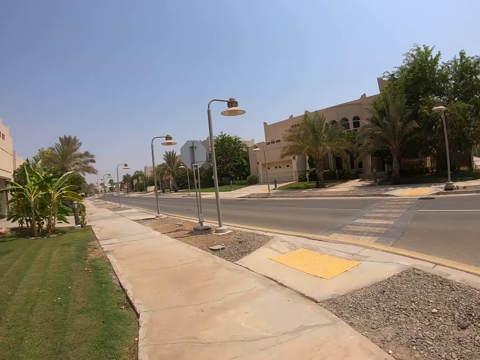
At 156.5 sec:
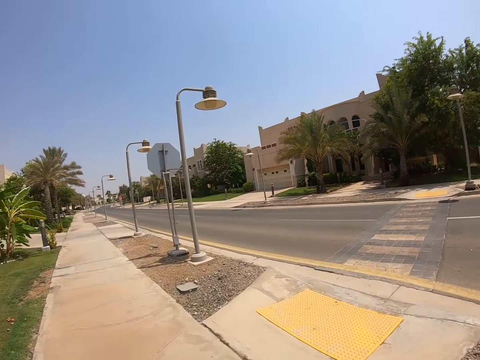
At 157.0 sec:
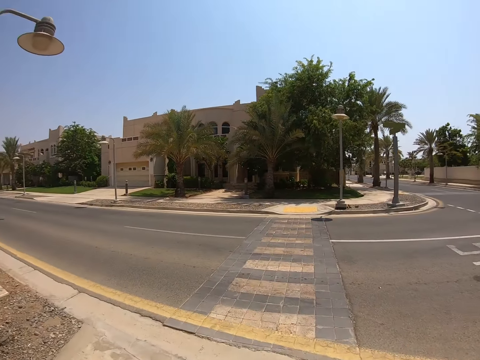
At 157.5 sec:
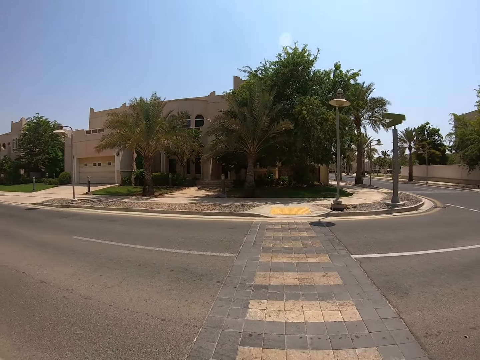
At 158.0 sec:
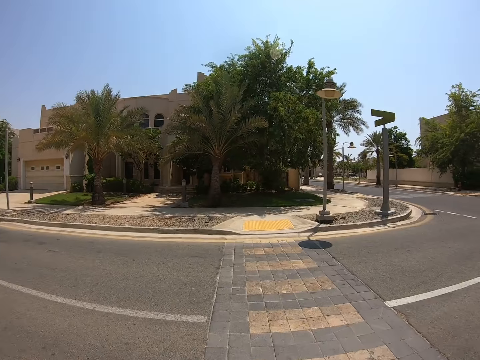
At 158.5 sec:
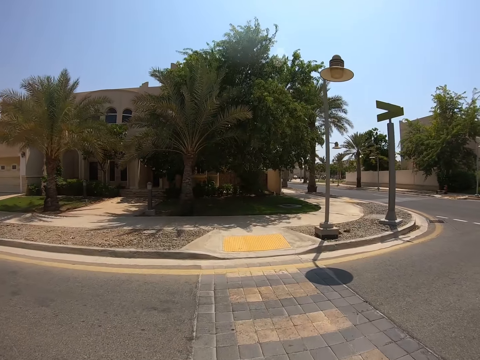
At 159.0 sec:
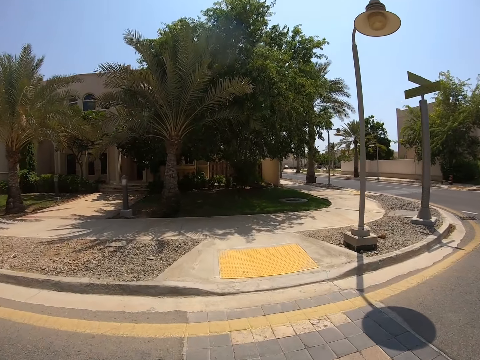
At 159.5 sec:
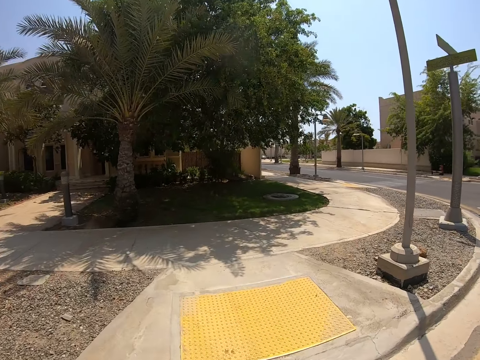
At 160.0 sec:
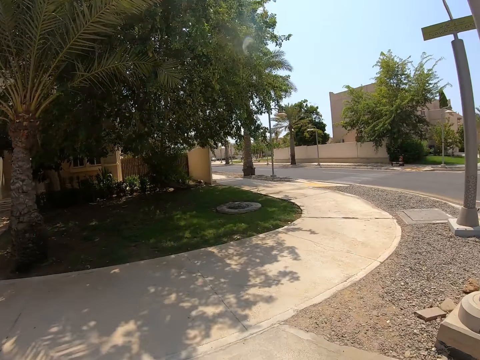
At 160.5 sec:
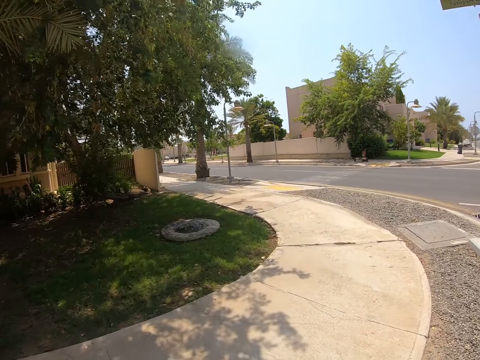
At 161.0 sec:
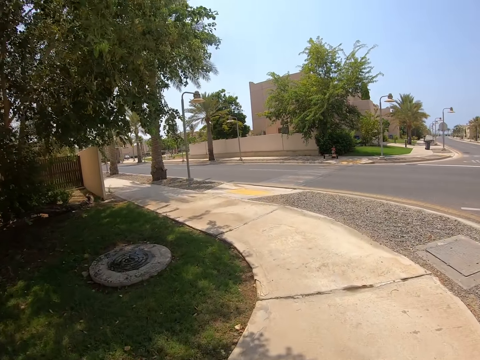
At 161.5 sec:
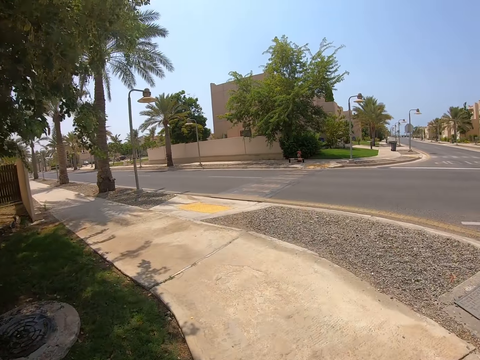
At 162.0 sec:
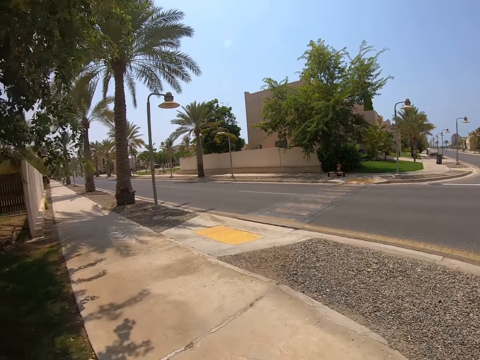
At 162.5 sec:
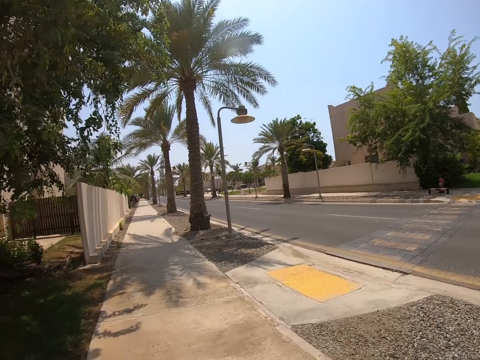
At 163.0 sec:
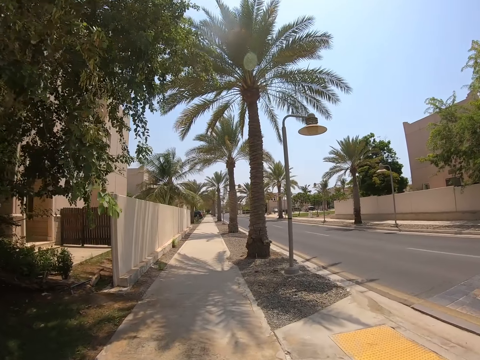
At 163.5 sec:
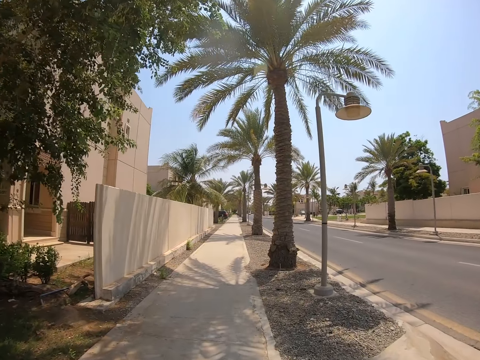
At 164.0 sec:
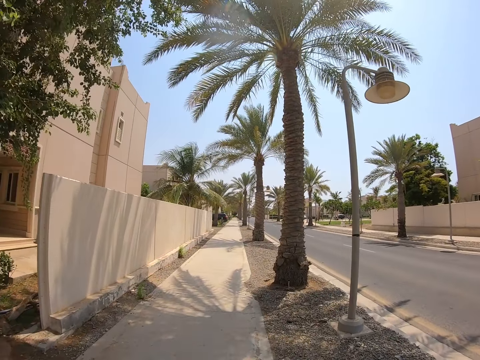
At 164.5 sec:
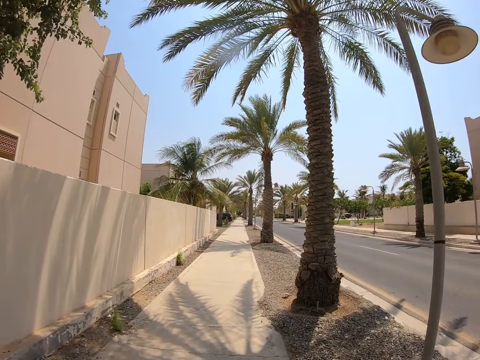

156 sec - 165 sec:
The camera wearer crosses the zebra crossing. They continue to ride the bicycle on a pedestrian road.

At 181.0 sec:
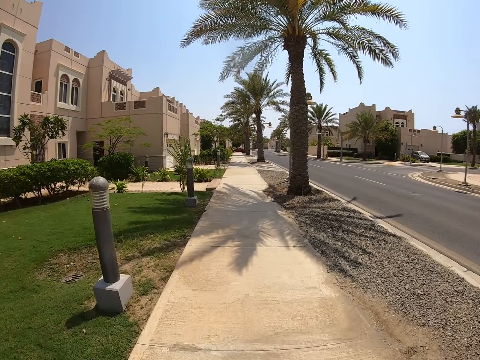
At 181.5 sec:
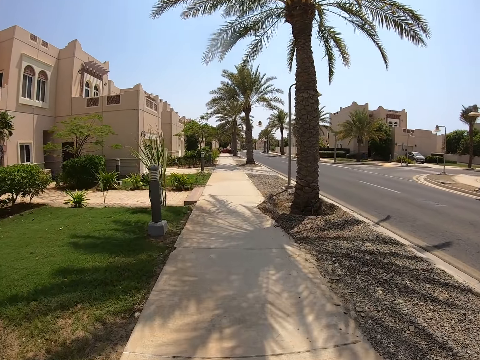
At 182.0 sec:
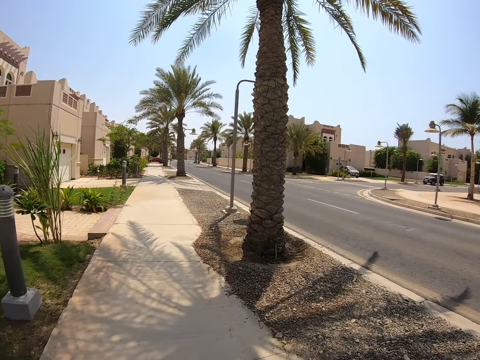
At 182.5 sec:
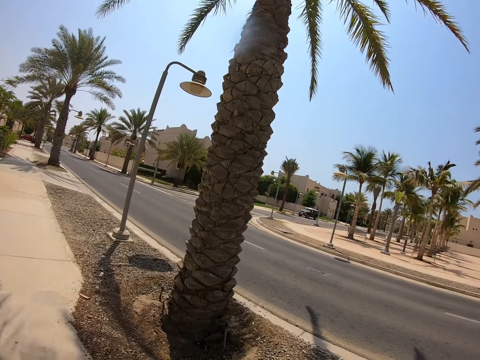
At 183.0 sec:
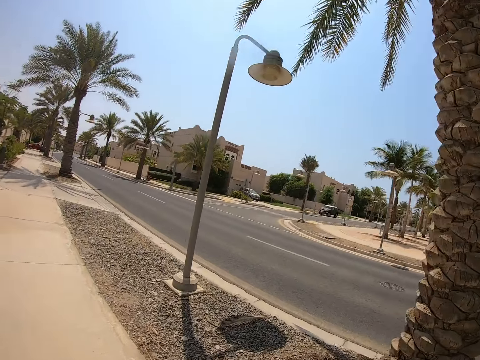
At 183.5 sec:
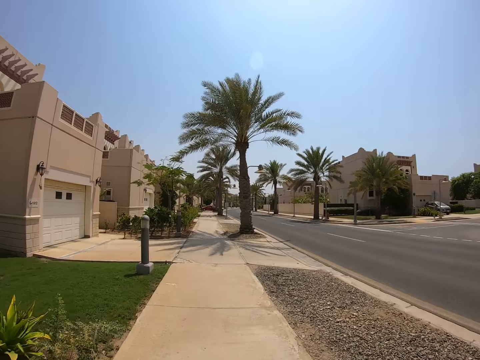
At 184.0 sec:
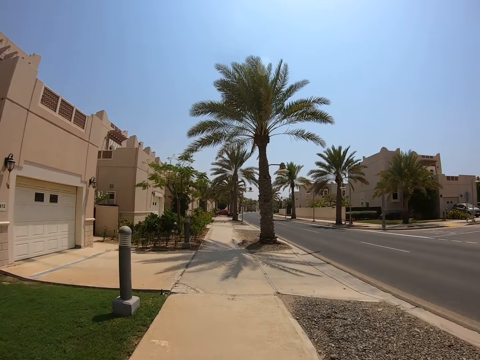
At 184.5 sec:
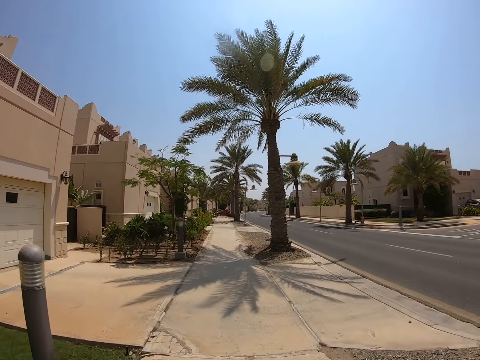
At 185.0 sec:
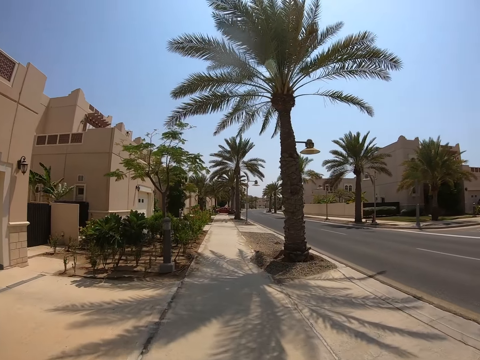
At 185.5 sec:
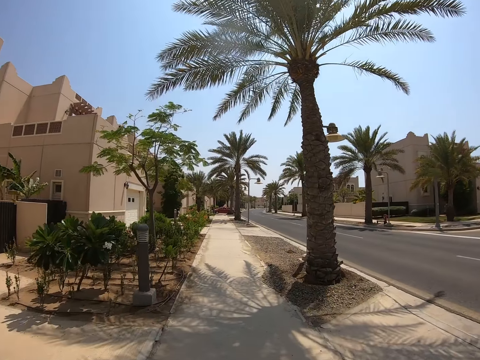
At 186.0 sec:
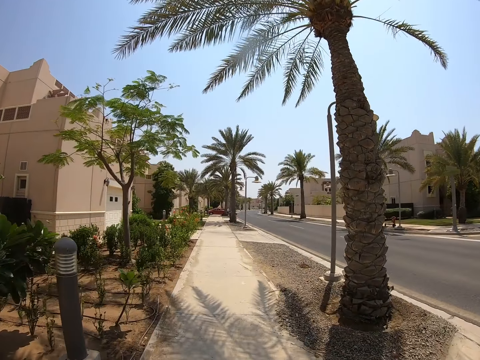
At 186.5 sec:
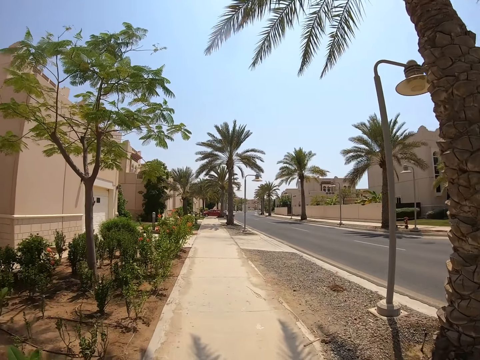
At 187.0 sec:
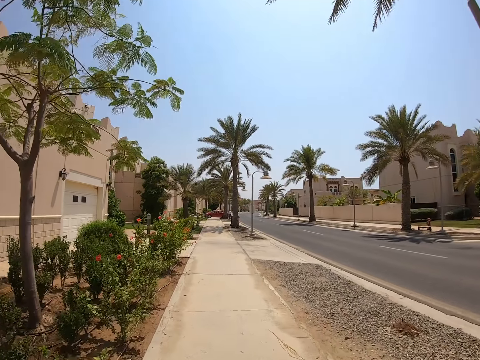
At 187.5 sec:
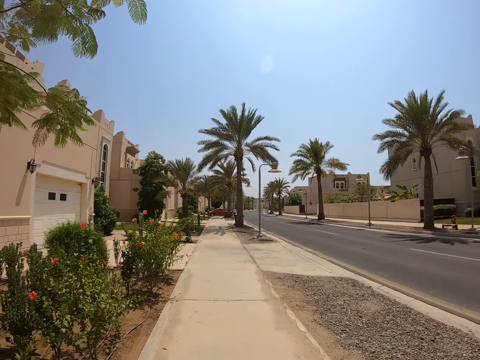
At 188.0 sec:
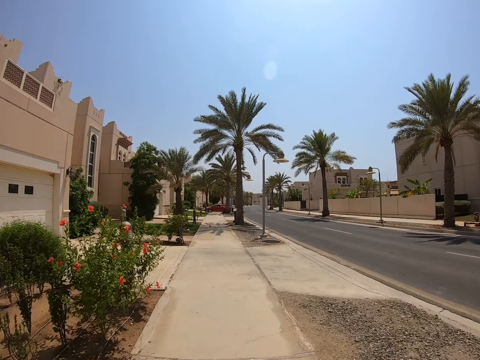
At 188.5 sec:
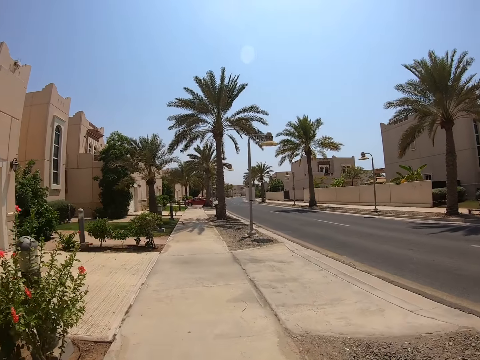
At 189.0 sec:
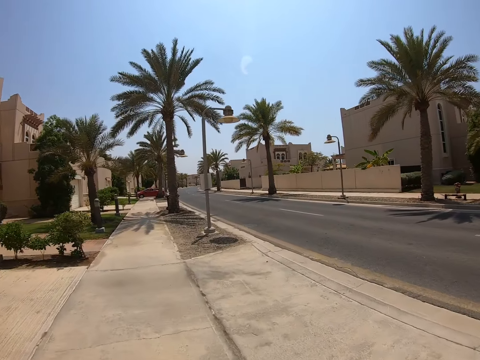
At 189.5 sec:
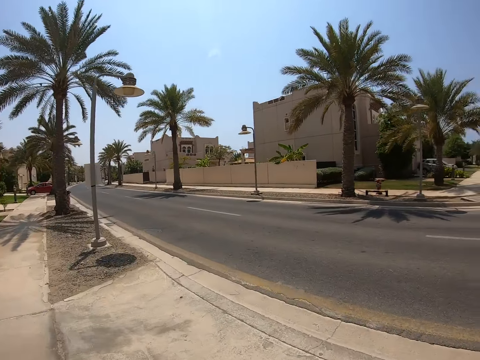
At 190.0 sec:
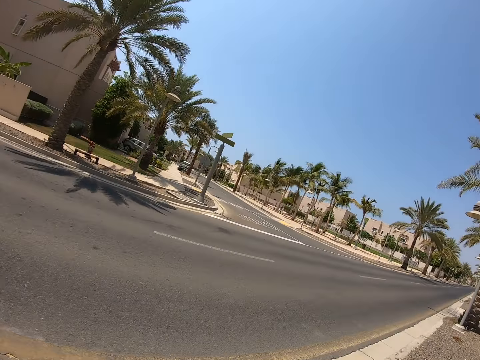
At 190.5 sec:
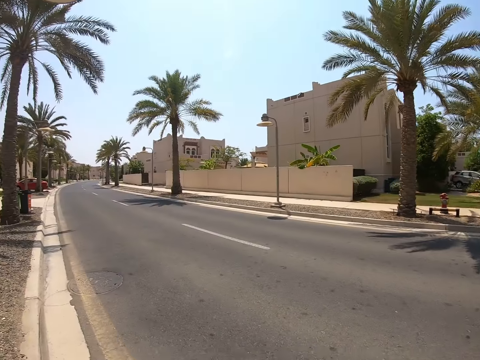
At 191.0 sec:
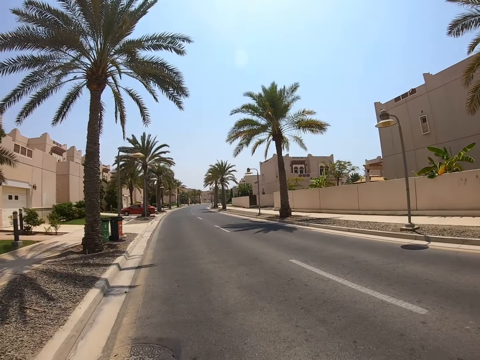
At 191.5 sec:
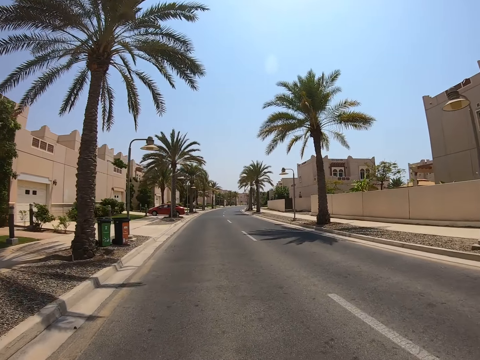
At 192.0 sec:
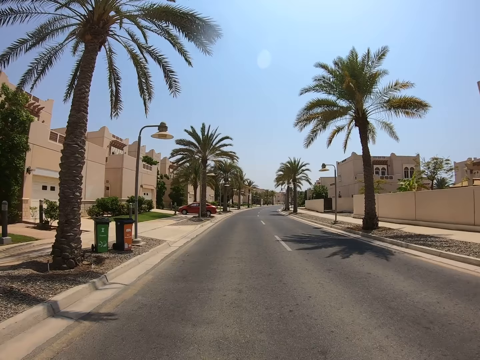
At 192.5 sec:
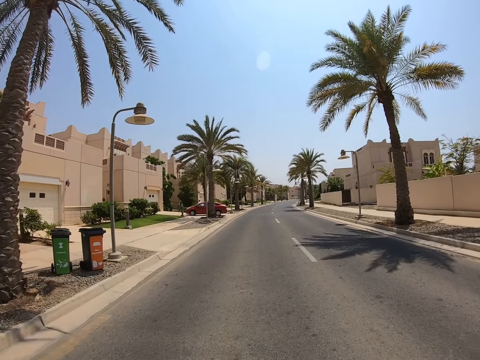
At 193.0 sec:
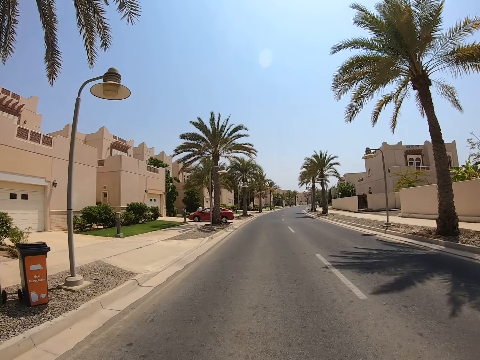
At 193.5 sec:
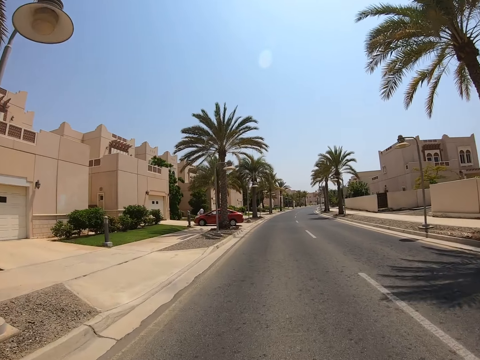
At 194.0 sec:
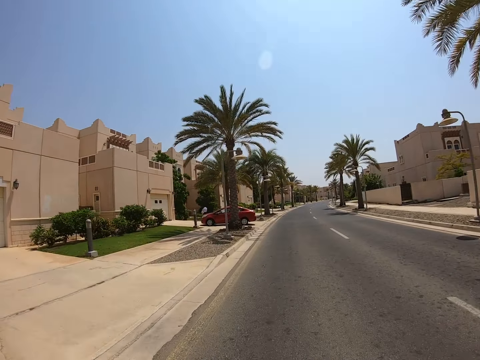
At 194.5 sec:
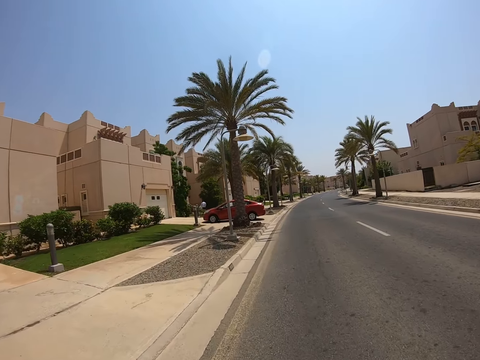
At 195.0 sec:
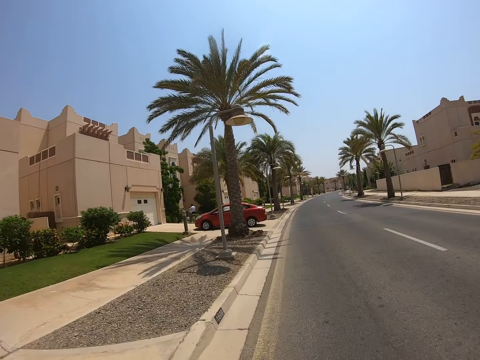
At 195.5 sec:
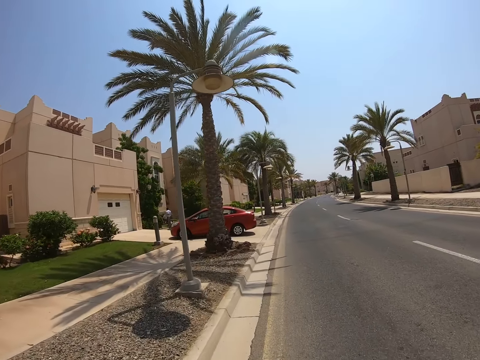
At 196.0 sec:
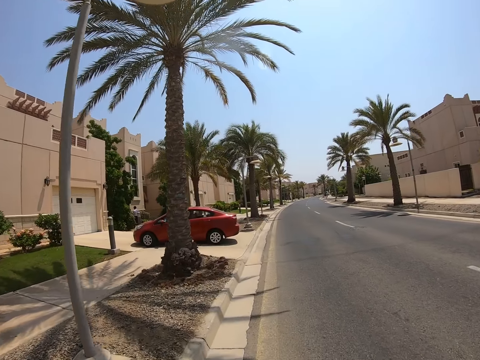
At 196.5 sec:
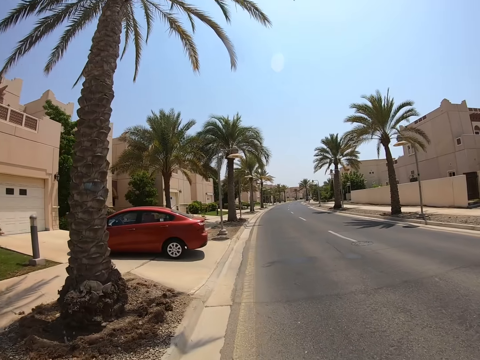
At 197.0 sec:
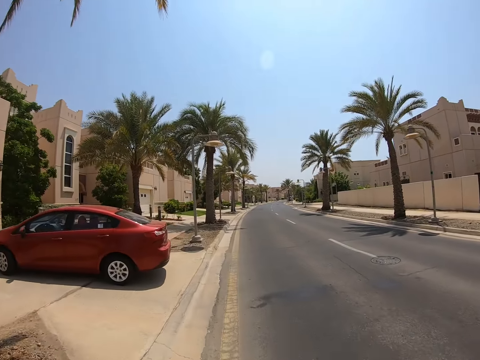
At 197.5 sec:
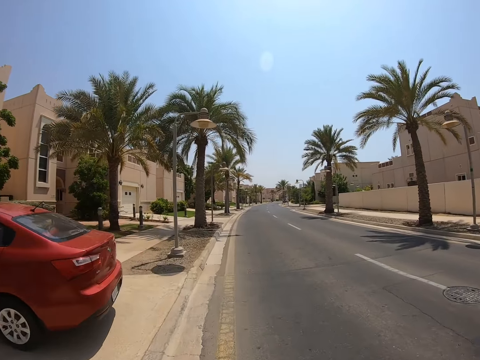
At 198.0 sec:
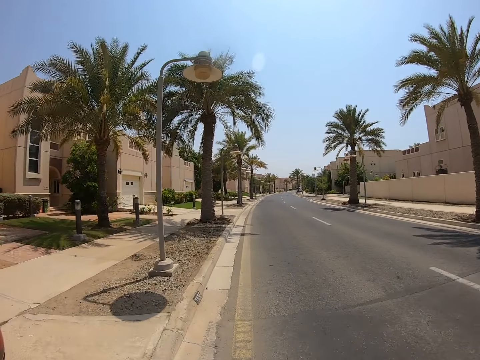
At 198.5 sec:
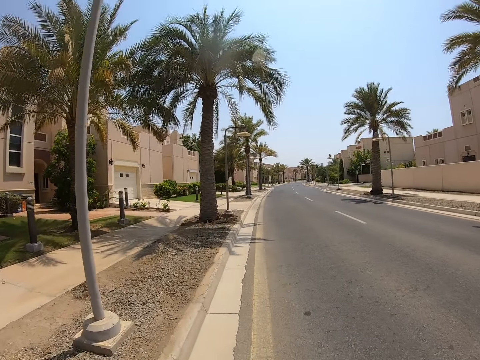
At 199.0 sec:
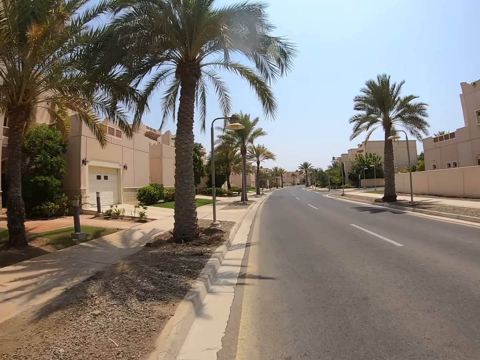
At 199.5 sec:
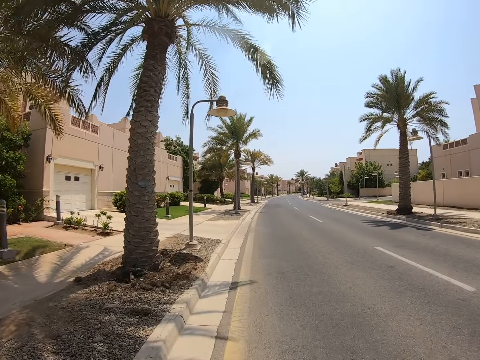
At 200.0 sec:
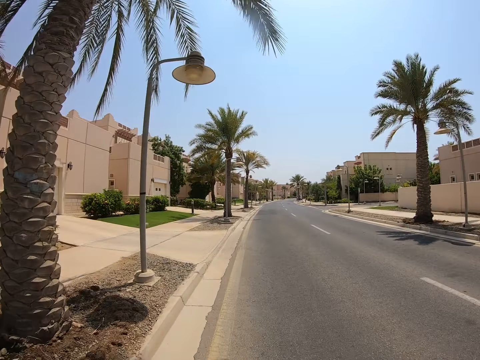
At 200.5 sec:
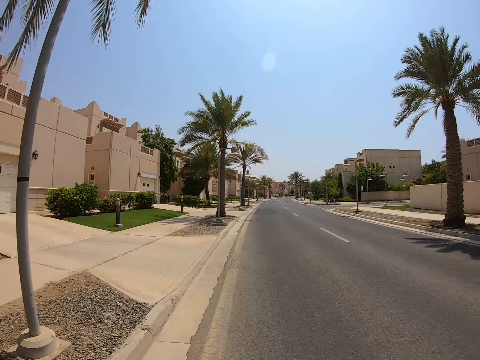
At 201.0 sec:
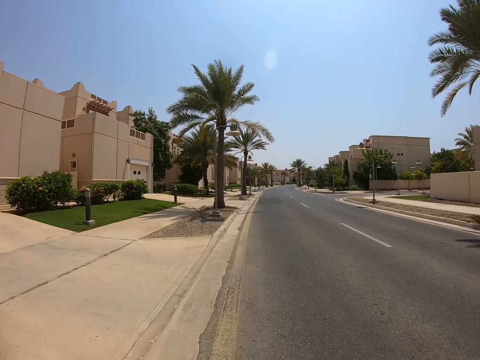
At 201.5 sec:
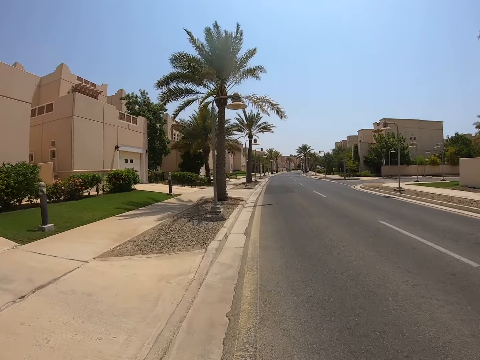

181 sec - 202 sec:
The camera wearer stares at the car. They cycle the bicycle. They stare at the road. They stare at the road again. They ride the bicycle on a tarmac road. A man walks in the house. The camera wearer cycles the bicycle.
